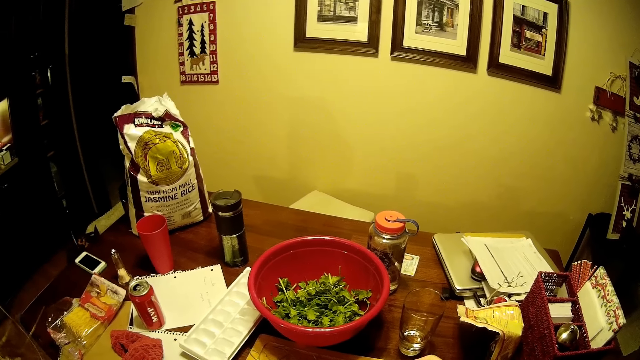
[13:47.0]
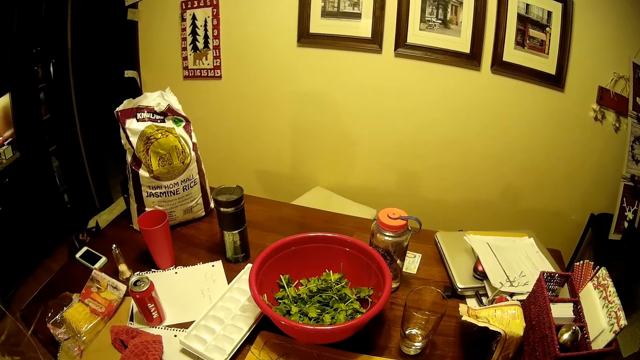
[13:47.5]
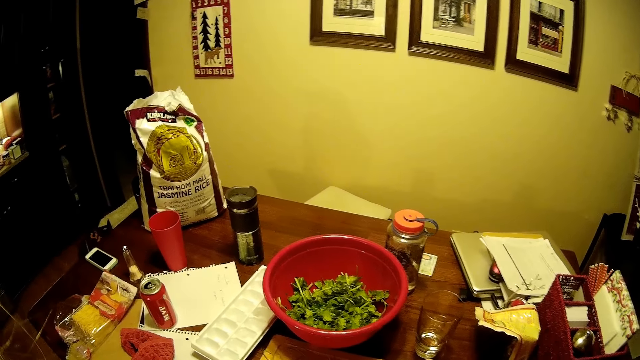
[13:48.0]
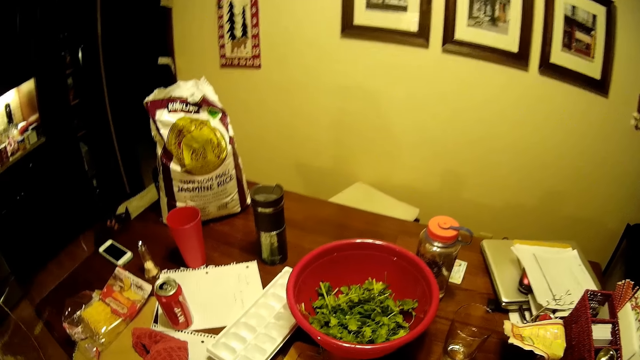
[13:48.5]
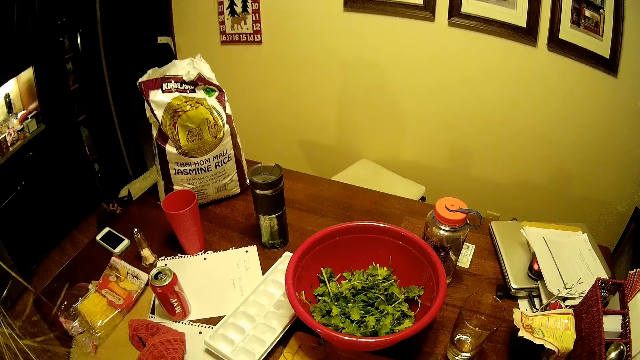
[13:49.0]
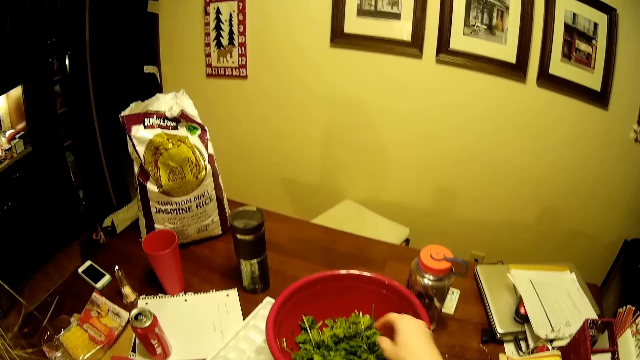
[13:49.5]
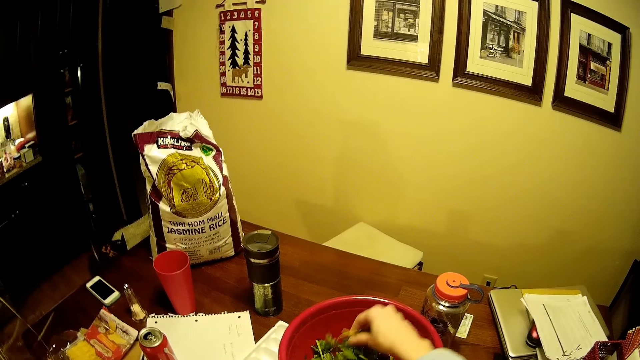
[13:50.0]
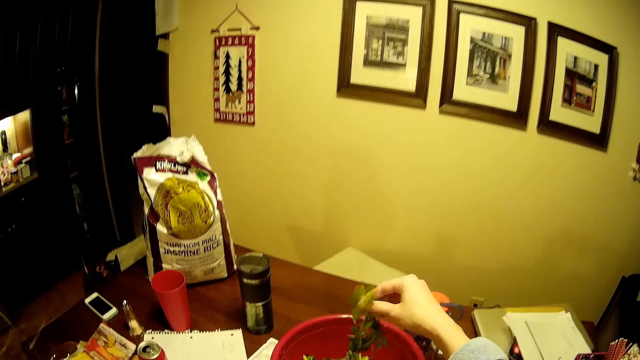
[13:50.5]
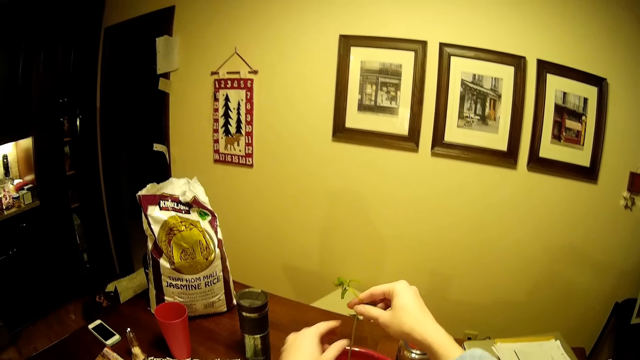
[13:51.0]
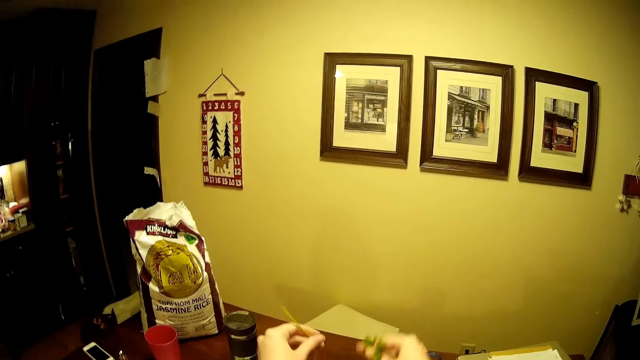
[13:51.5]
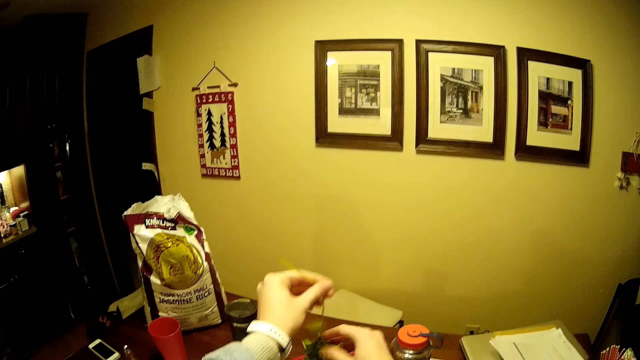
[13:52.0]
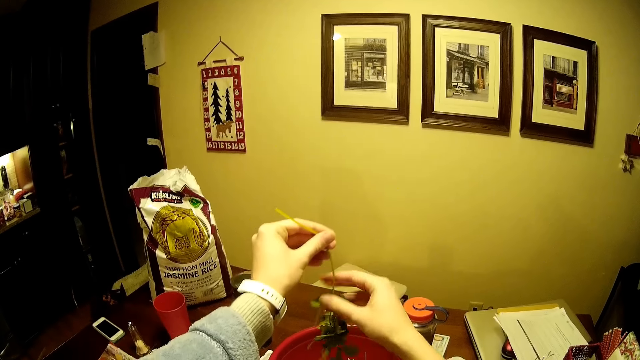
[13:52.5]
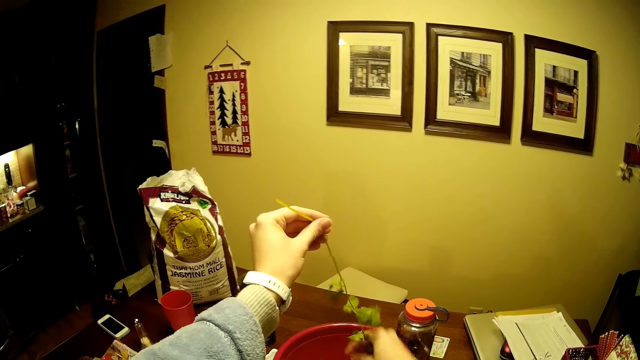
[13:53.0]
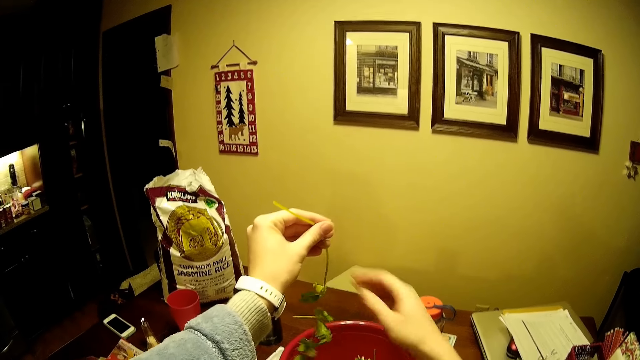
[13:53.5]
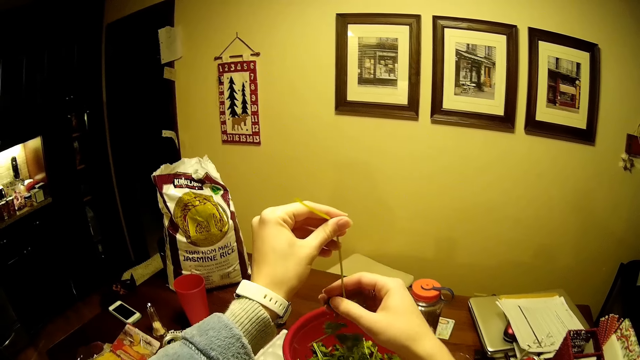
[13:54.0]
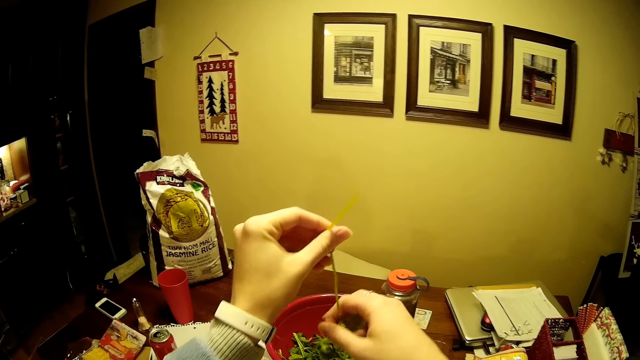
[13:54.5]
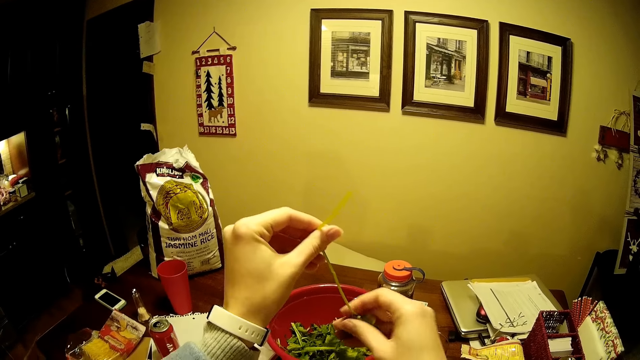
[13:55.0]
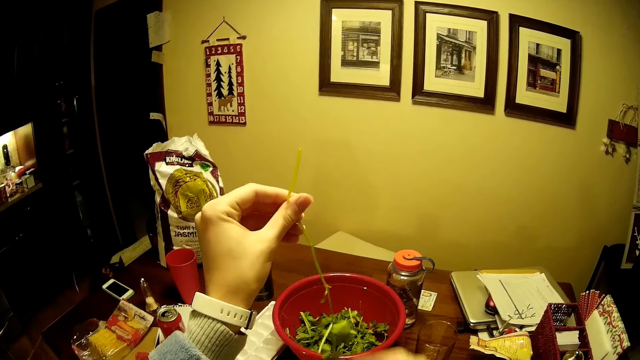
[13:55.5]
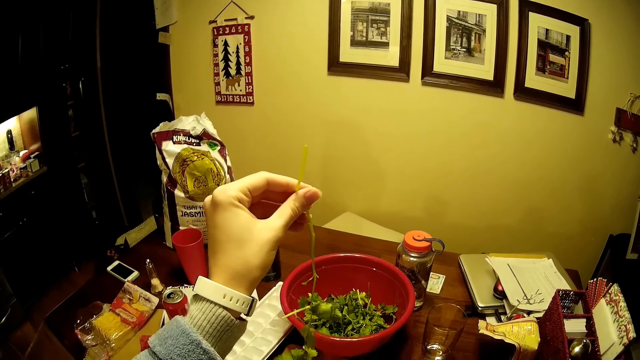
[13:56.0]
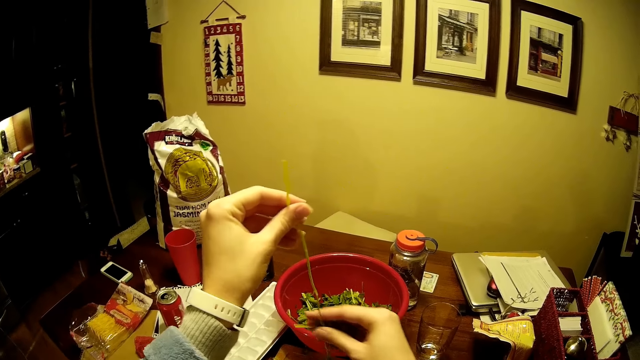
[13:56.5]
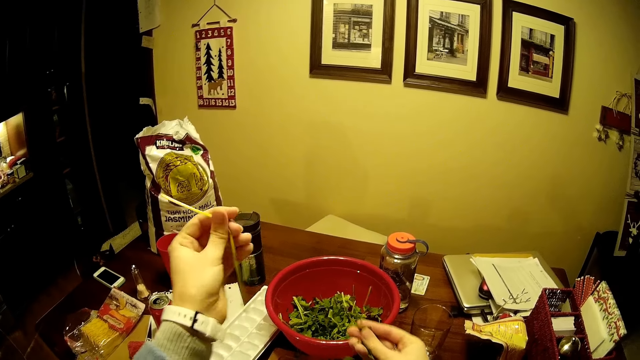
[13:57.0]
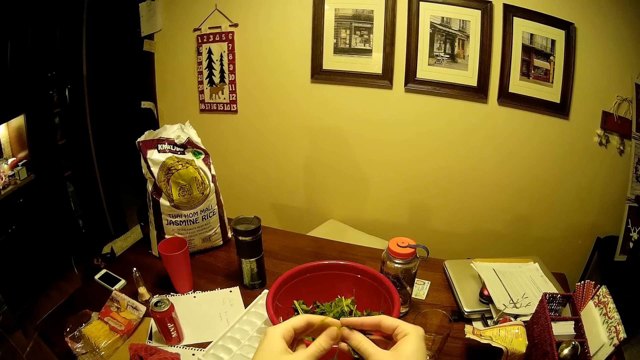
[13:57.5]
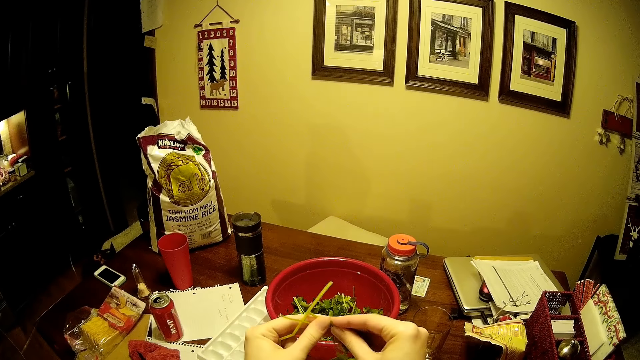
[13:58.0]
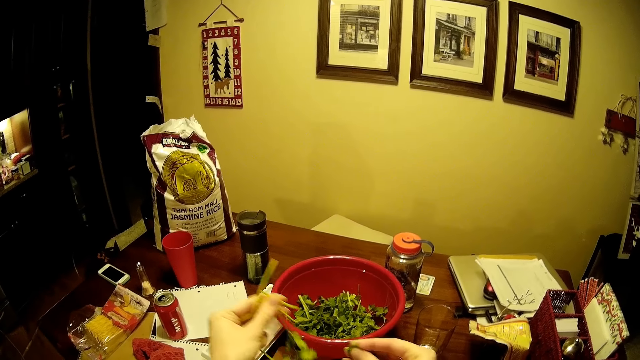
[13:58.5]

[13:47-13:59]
The camera wearer picks coriander. They remove the coriander leaves from vegetables.

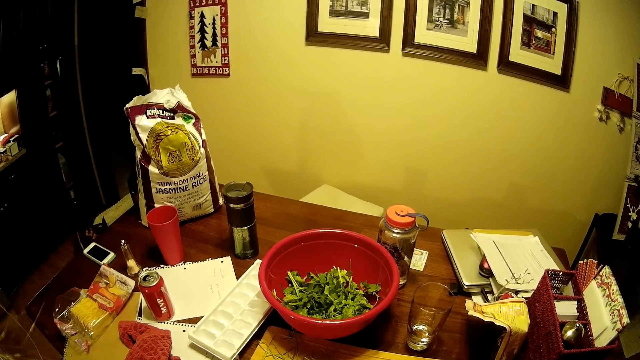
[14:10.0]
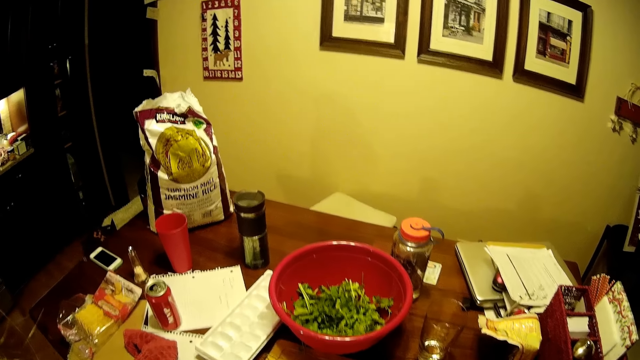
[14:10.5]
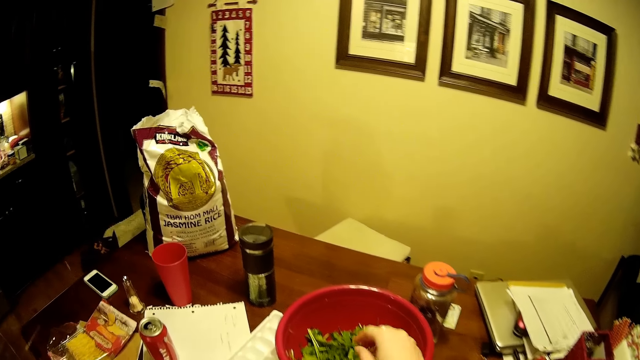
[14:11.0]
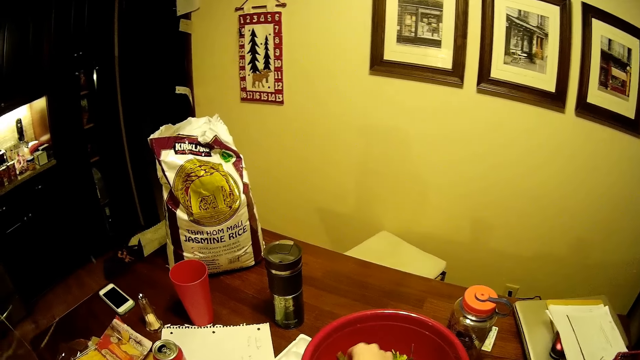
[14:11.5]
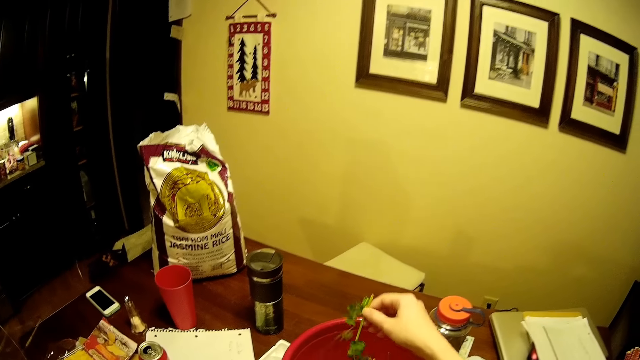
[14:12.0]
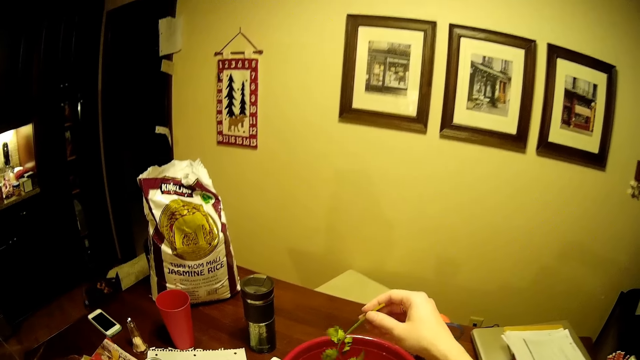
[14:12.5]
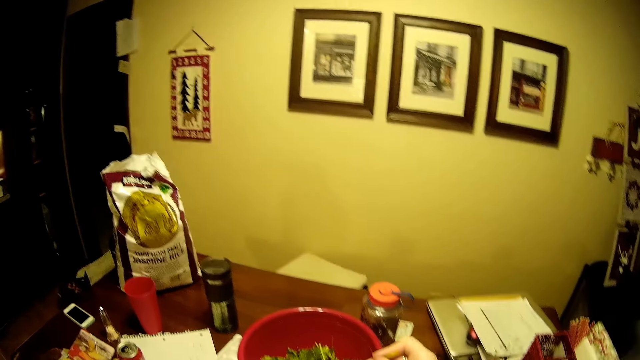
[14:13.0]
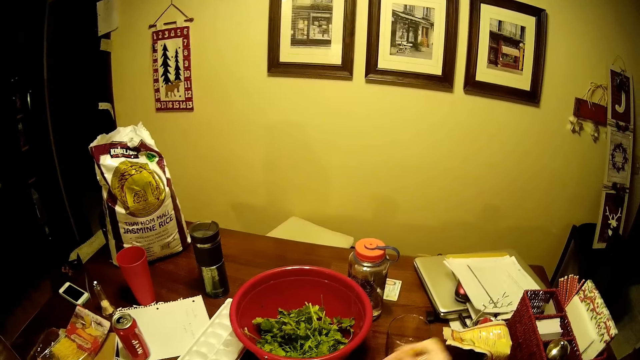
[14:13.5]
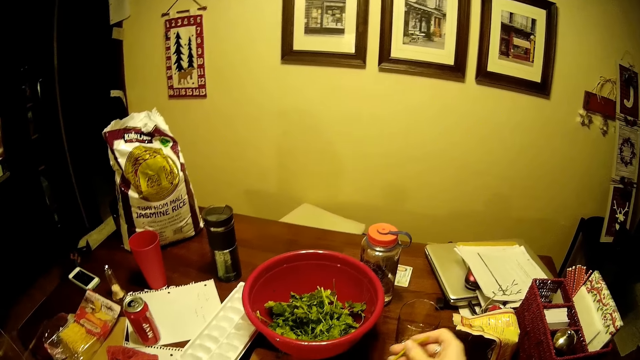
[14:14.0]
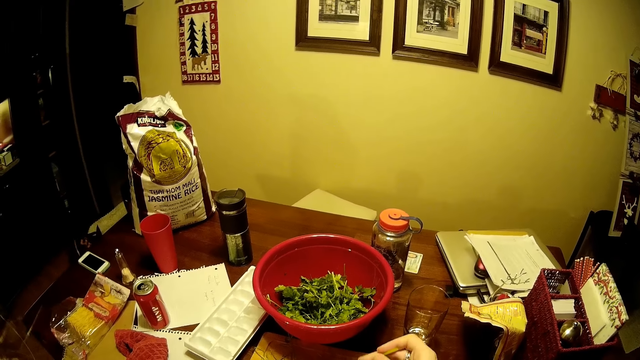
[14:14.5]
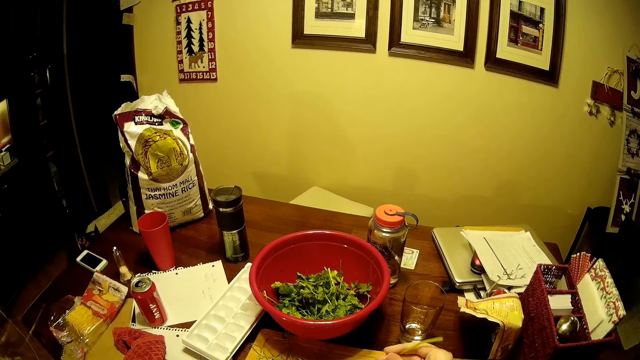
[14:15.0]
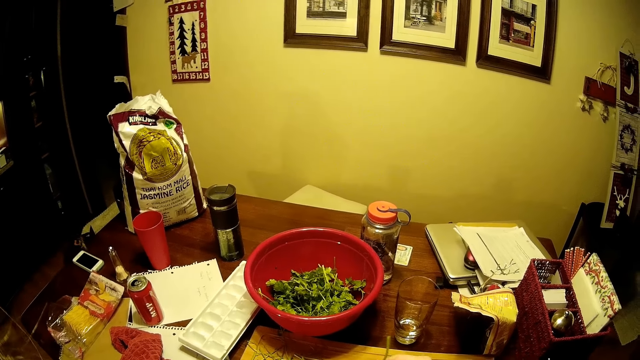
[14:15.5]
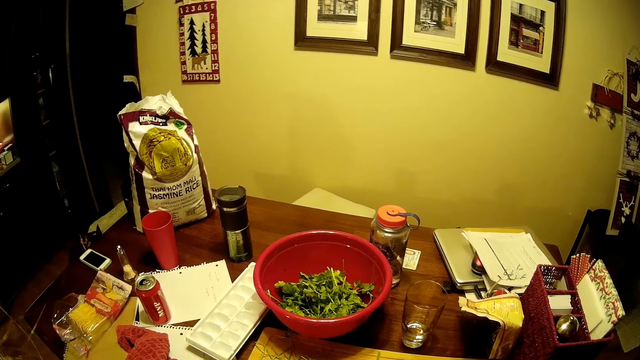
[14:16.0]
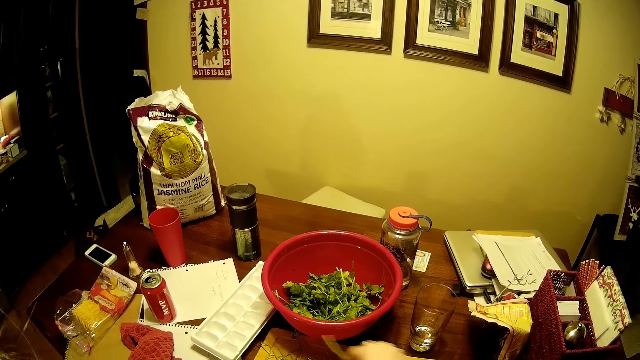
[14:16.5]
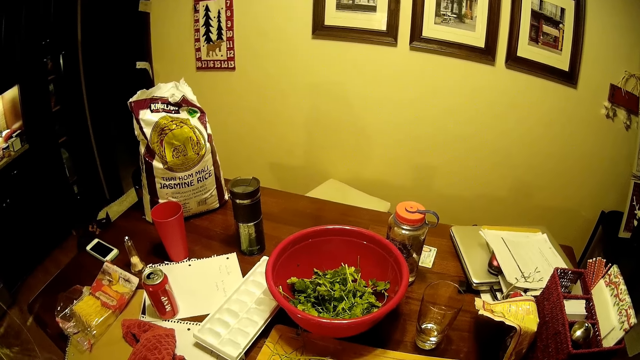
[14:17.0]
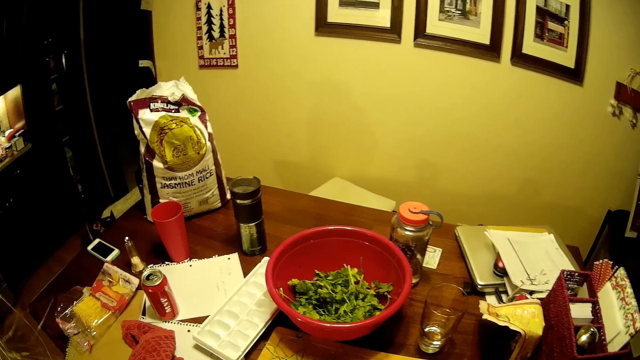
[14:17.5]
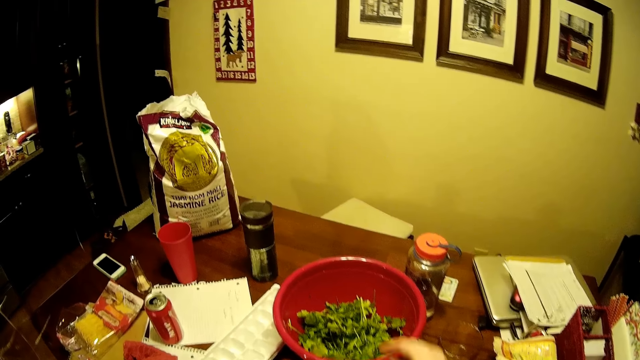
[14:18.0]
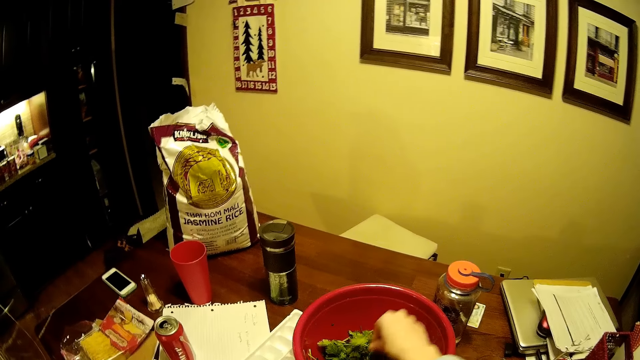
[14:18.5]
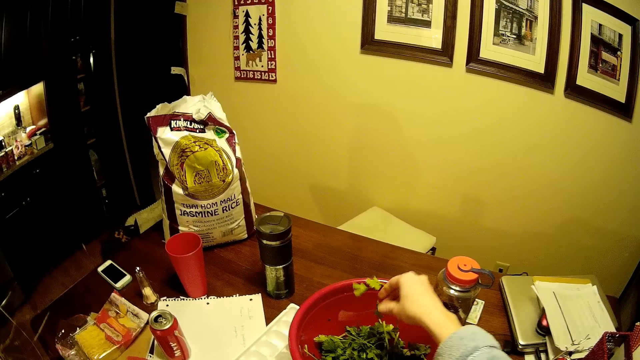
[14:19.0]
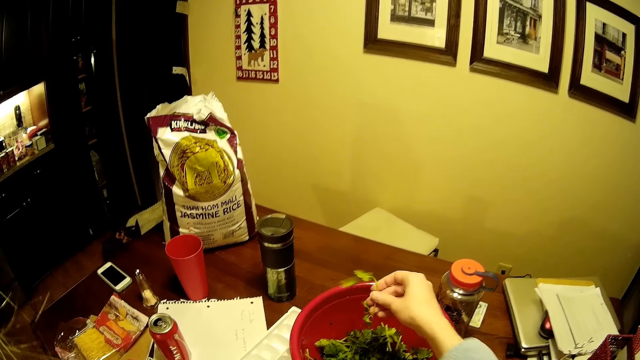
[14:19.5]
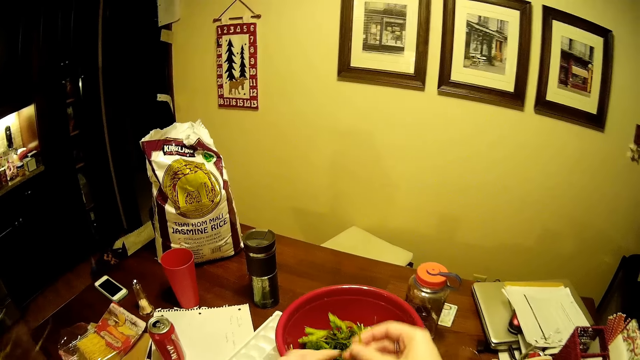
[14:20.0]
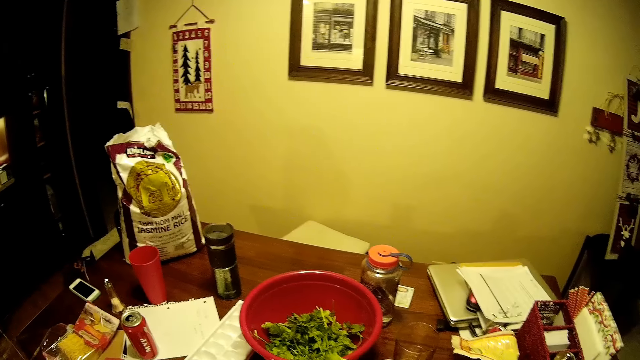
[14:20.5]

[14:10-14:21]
The camera wearer picks coriander. They remove the coriander leaves. They remove something from vegetables. They pick the coriander.
